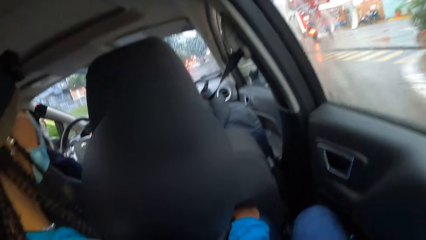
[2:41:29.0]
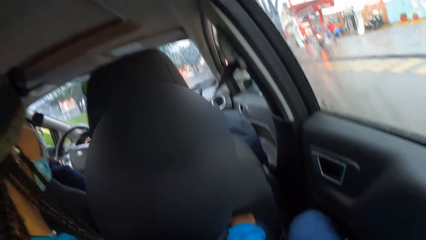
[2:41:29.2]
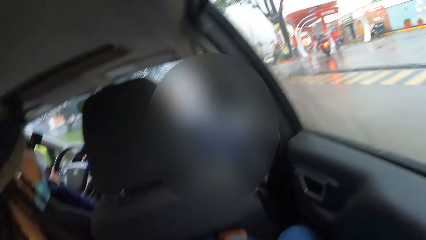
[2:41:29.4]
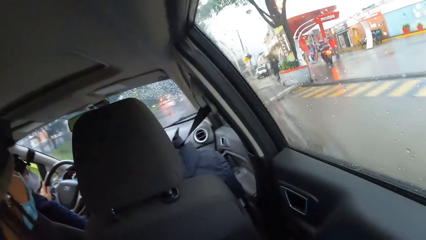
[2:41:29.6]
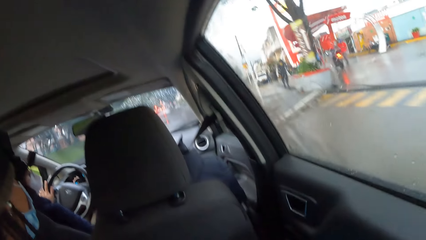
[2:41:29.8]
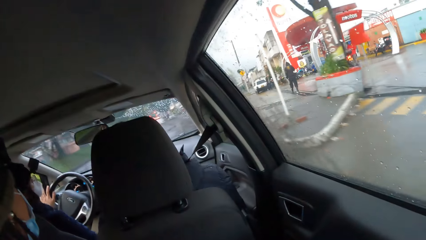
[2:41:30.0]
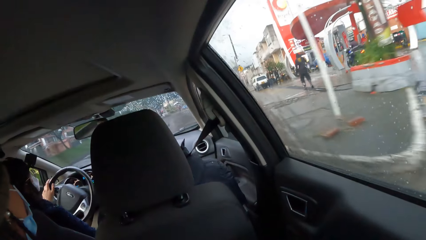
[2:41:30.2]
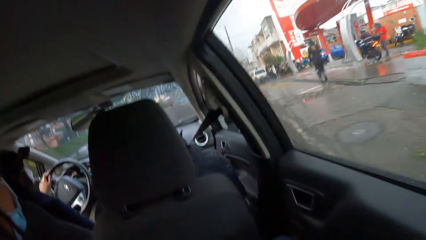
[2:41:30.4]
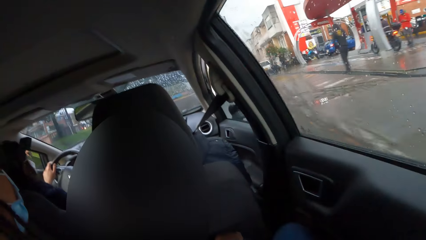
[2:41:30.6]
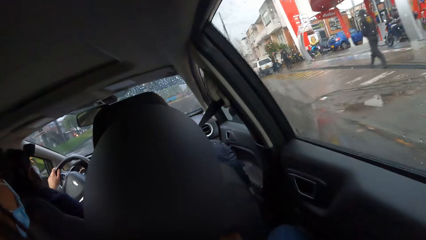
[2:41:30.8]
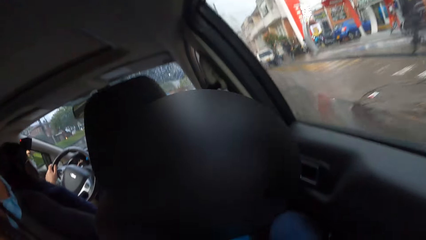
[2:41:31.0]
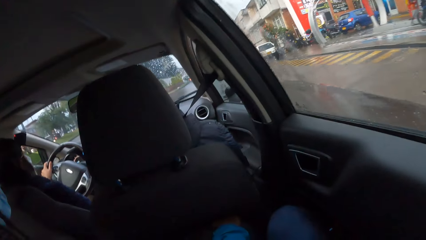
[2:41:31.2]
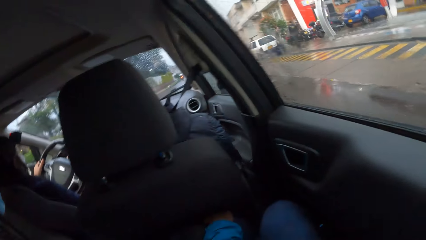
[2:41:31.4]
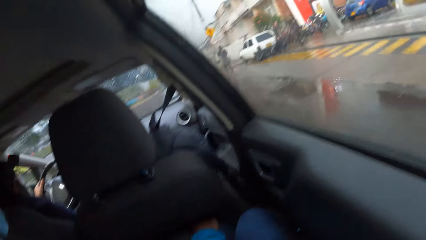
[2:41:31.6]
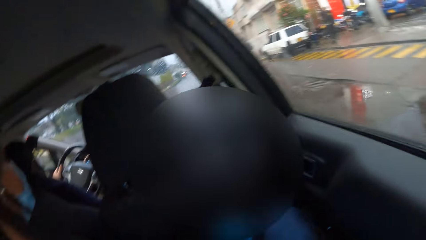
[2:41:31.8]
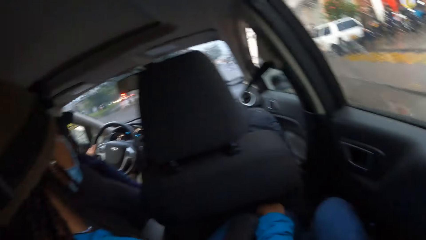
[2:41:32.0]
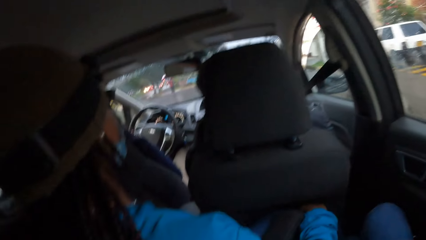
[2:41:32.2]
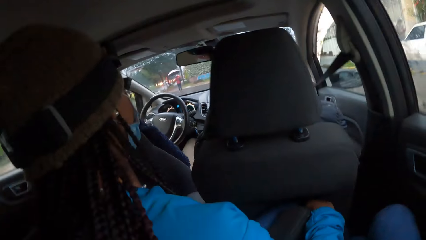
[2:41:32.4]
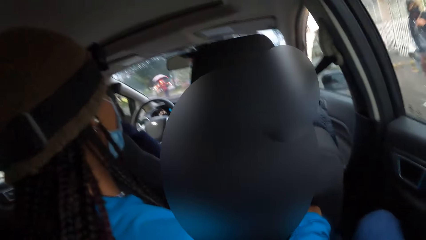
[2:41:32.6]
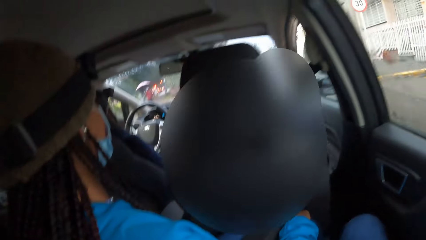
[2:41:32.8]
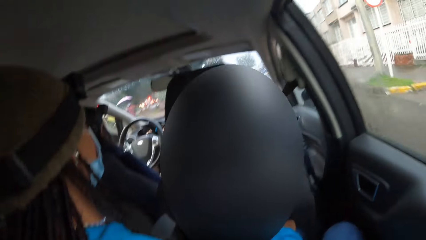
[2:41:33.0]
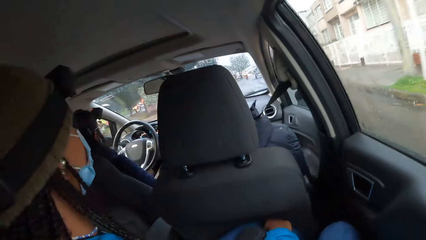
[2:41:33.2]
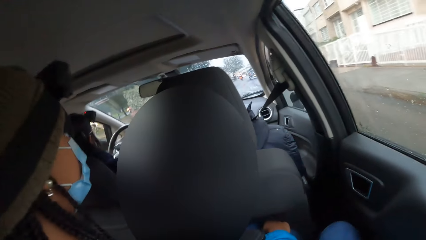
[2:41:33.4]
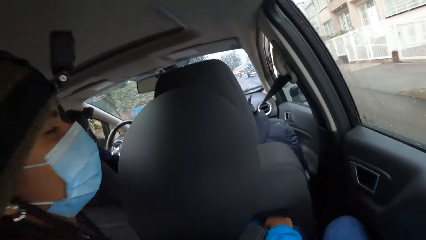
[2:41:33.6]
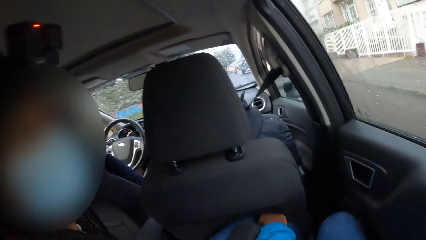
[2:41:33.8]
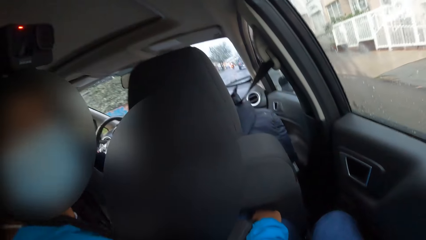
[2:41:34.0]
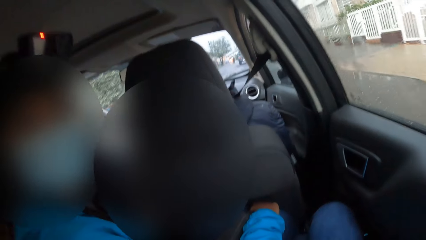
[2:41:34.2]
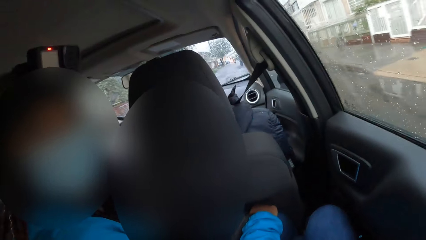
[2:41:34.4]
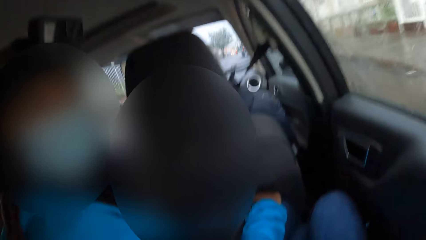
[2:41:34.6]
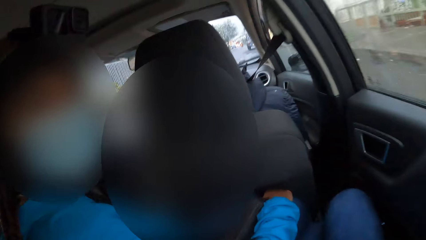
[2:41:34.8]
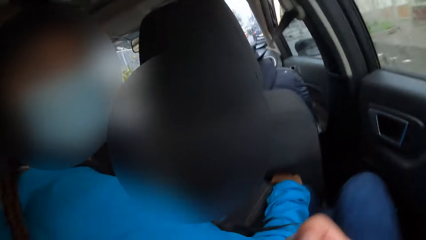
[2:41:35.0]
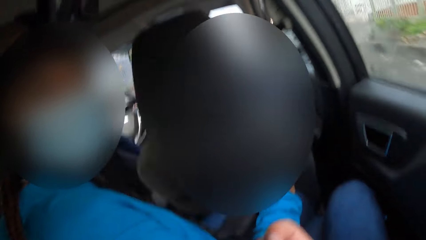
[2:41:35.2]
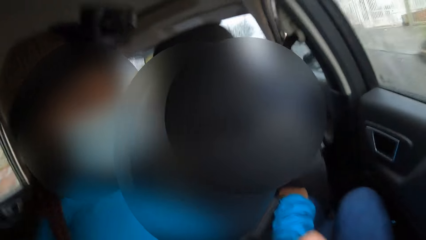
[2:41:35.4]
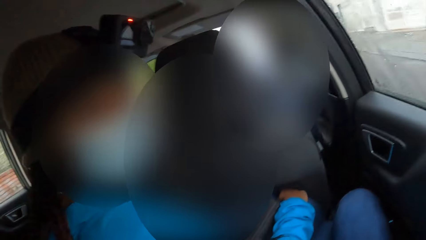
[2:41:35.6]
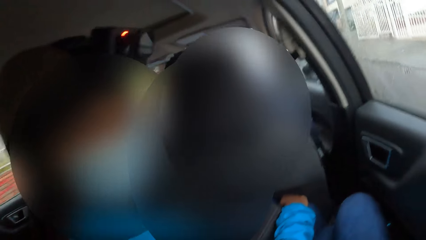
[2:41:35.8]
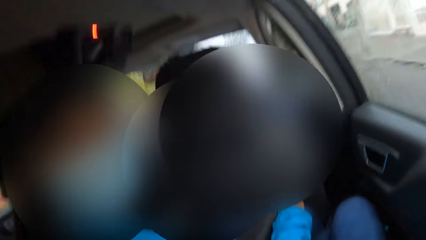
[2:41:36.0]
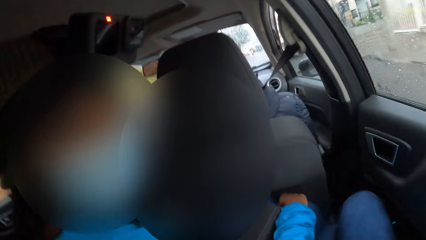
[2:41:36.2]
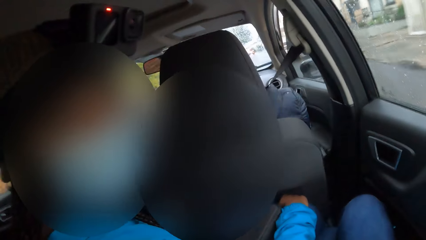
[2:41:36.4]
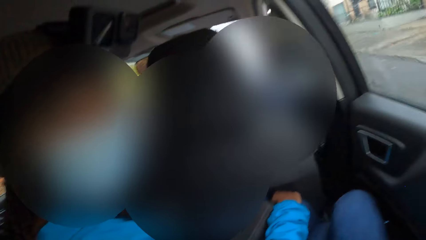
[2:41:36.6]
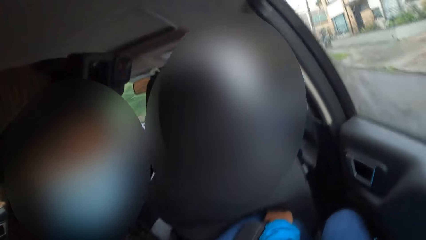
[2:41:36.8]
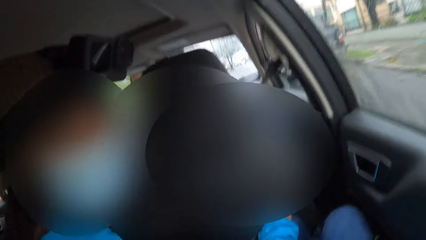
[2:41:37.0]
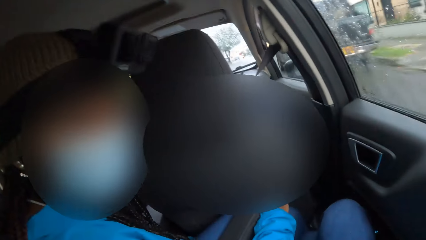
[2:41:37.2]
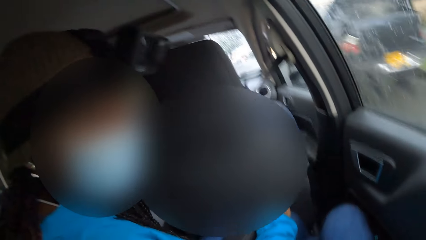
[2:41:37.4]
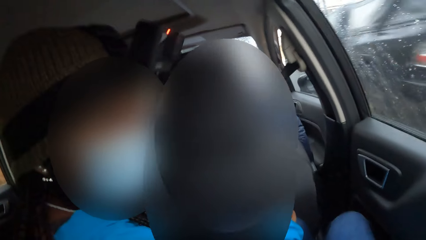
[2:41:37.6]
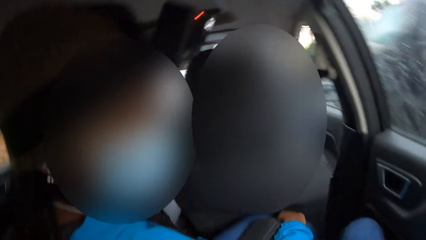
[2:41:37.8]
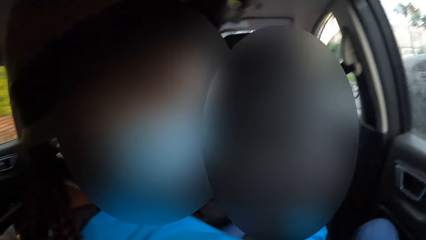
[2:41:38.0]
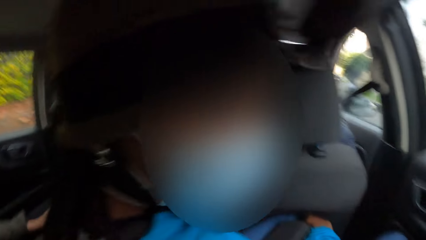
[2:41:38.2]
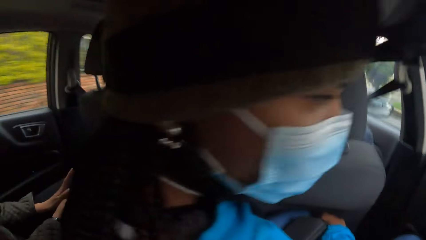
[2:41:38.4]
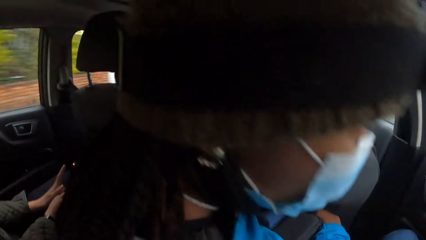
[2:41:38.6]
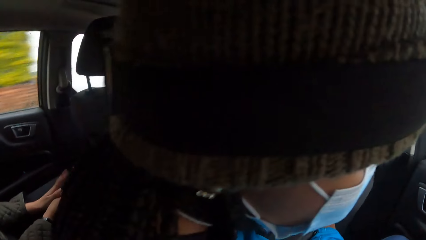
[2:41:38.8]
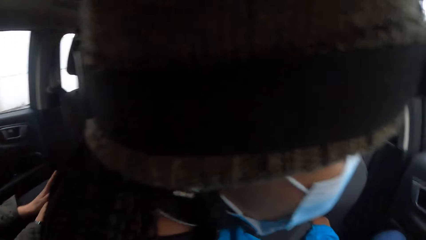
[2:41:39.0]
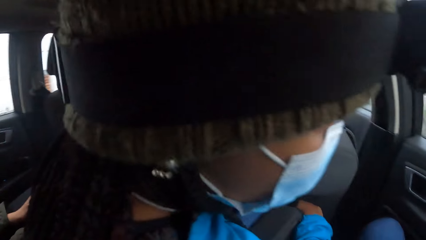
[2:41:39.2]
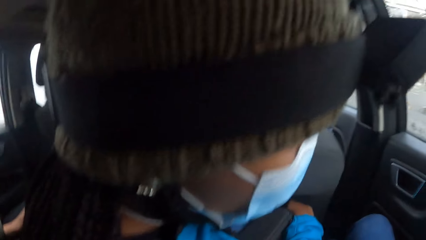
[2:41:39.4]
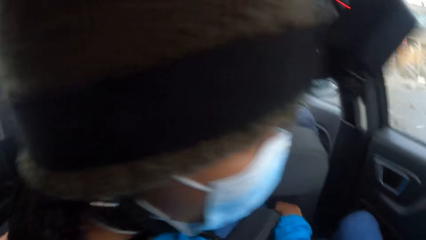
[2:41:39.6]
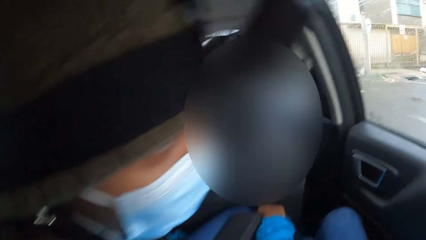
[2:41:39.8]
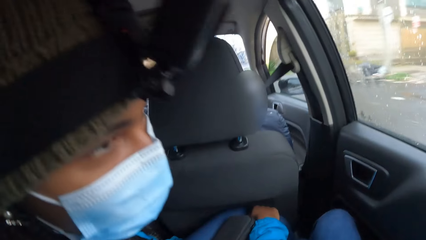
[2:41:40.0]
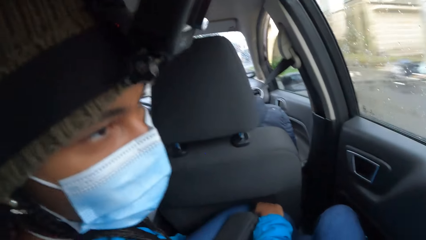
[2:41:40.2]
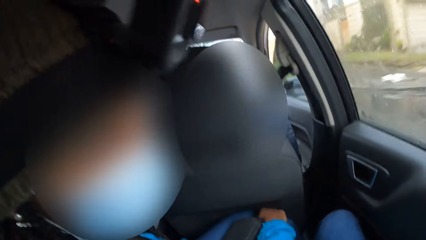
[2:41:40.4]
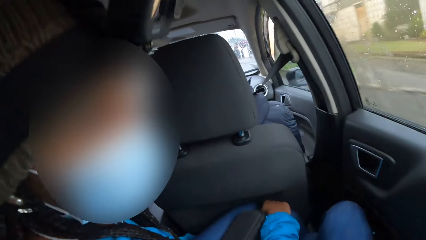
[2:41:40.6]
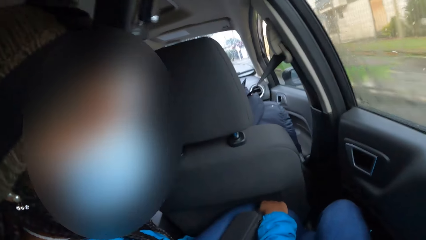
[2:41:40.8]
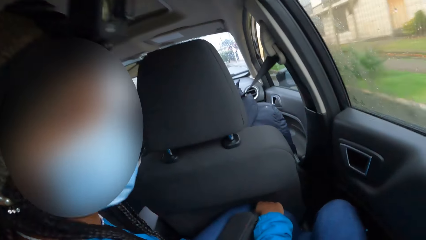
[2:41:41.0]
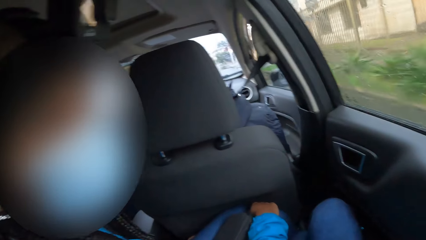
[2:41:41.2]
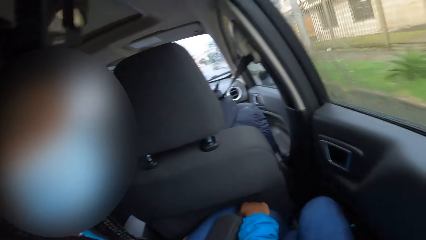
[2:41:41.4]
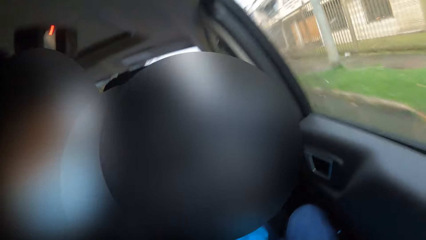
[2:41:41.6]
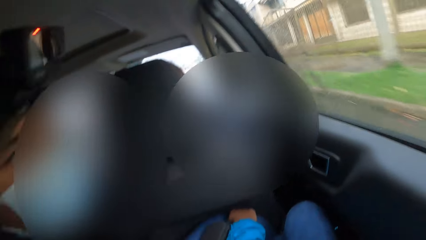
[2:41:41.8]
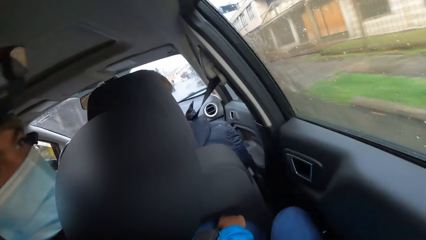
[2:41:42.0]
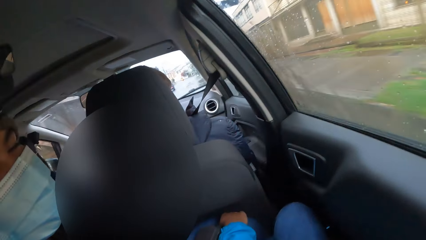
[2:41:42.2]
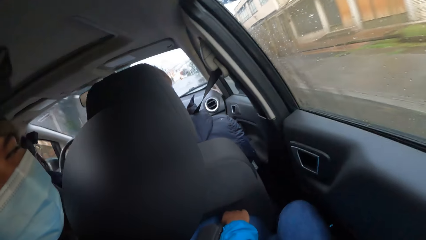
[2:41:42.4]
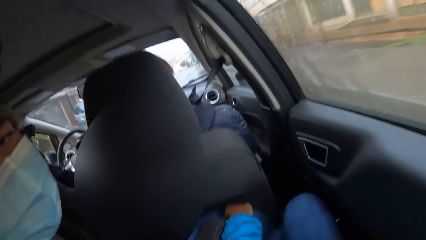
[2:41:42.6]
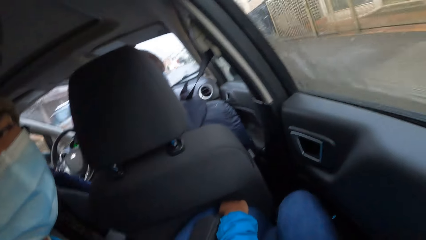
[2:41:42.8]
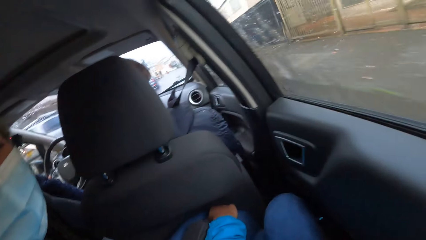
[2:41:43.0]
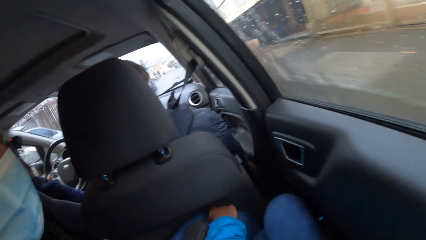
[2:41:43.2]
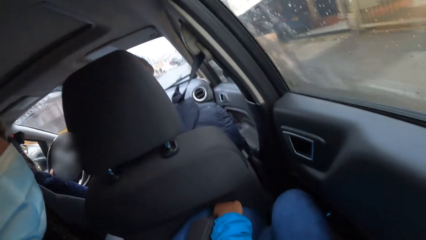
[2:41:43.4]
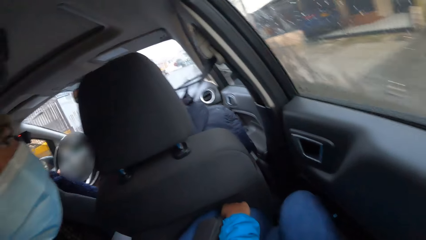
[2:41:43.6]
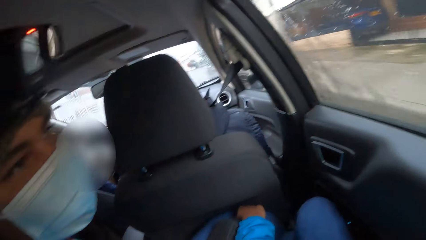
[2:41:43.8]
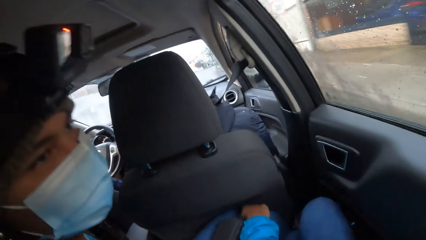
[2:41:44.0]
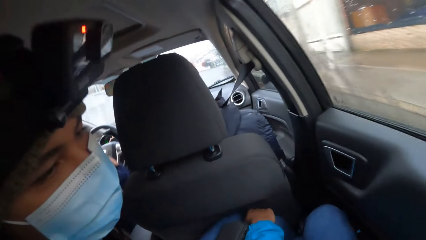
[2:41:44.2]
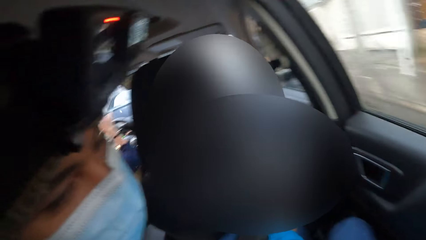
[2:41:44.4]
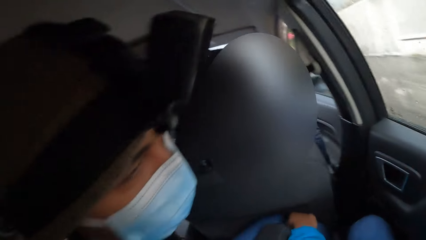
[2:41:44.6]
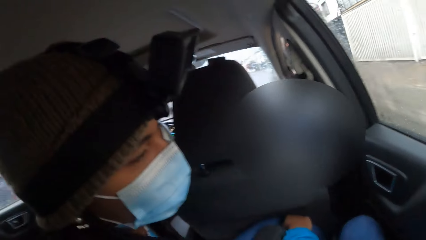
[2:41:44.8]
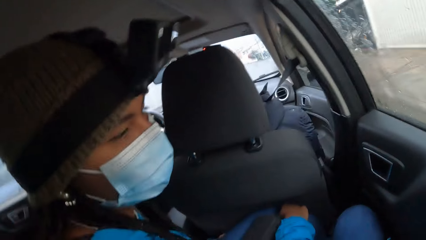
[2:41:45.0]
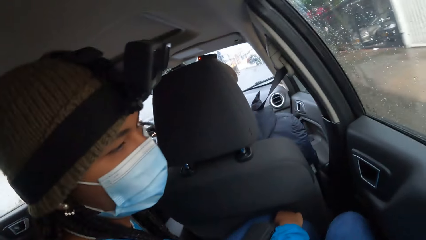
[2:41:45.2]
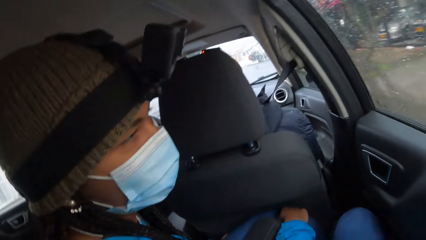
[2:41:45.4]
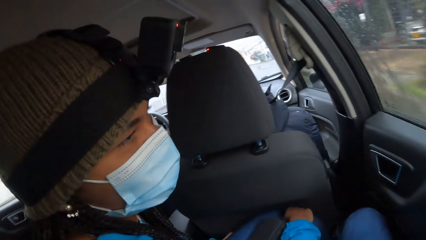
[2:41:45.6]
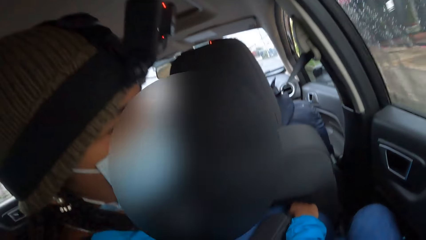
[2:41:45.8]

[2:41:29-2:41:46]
A man talks to the camera wearer.
